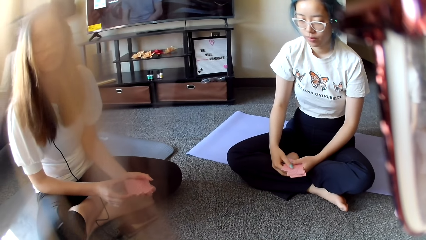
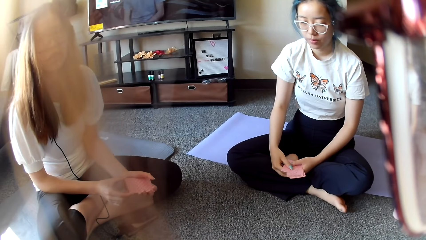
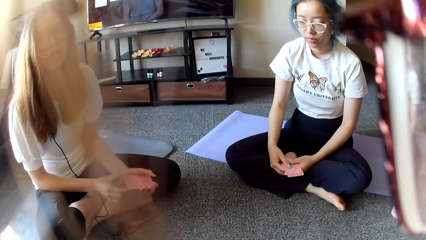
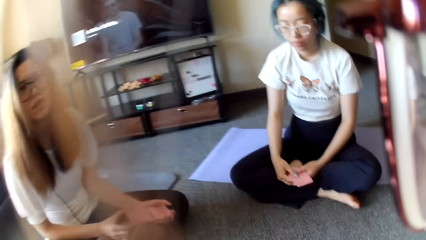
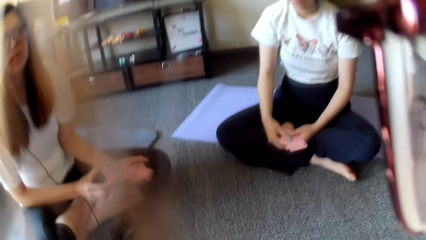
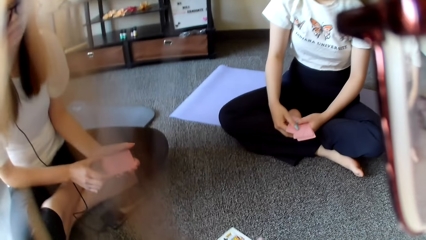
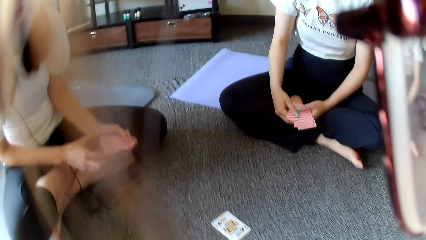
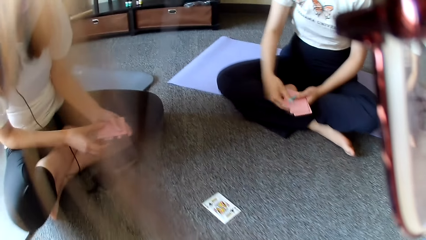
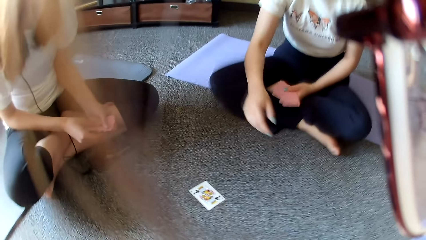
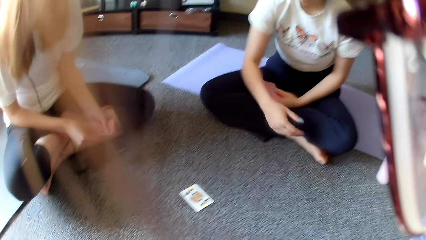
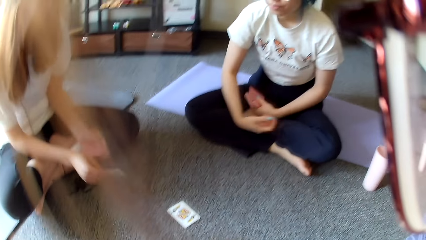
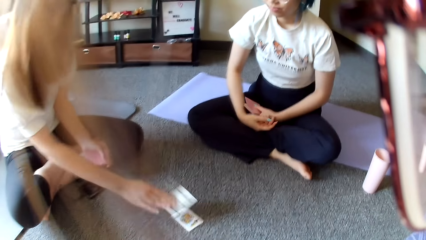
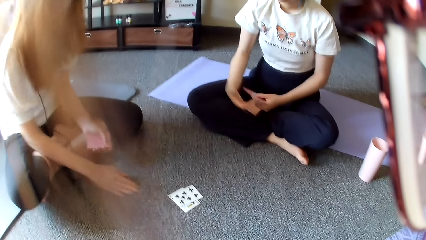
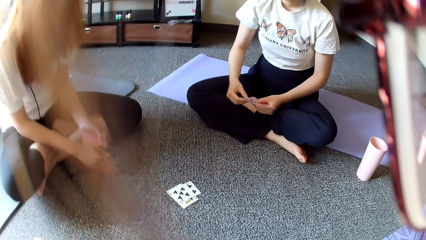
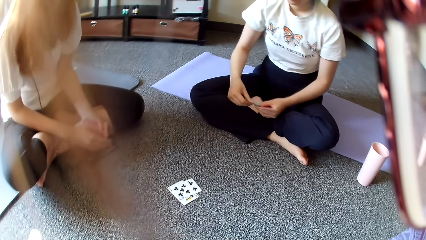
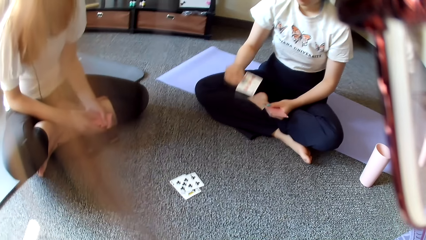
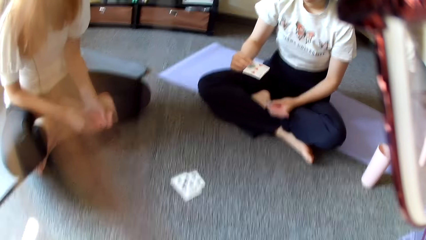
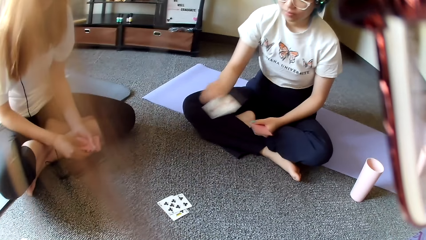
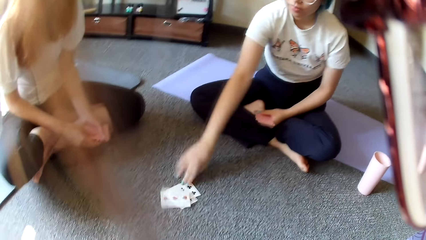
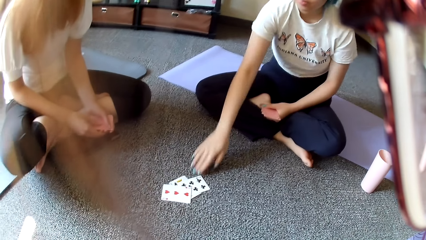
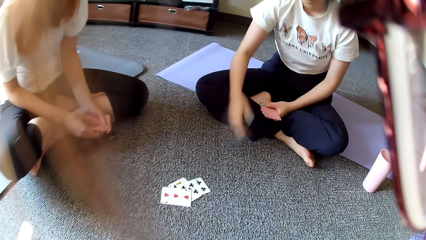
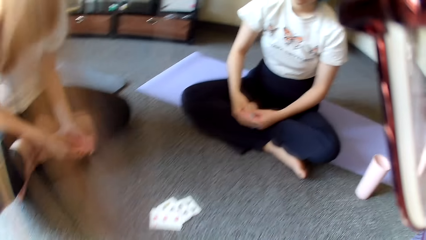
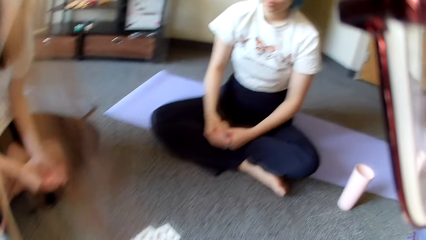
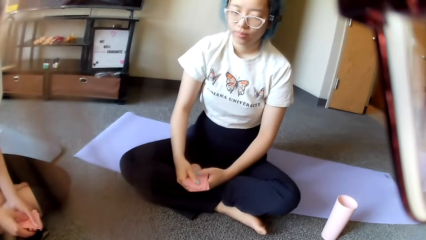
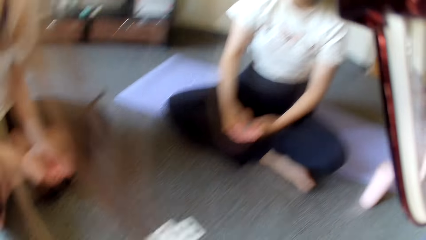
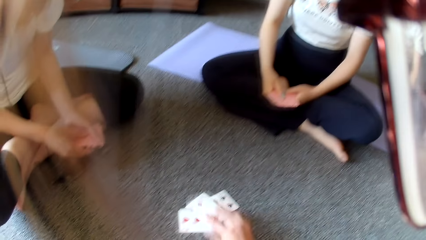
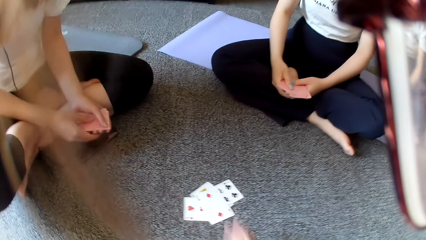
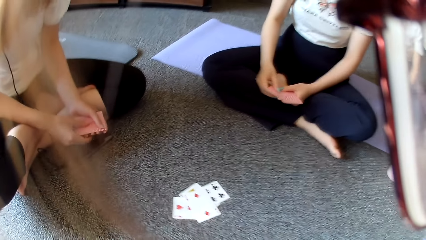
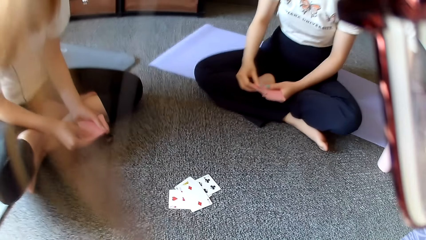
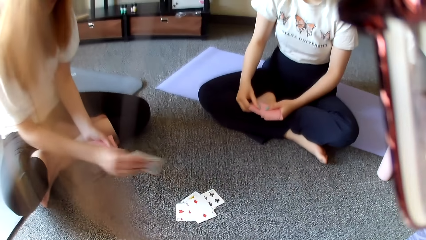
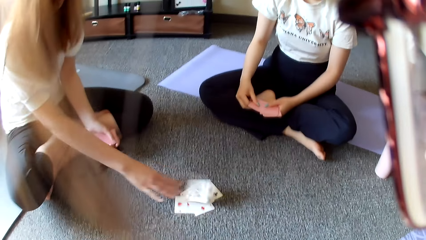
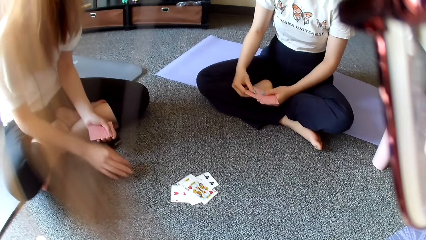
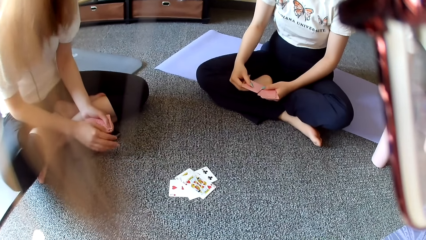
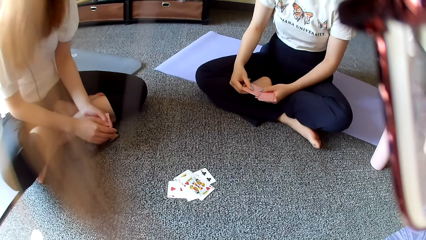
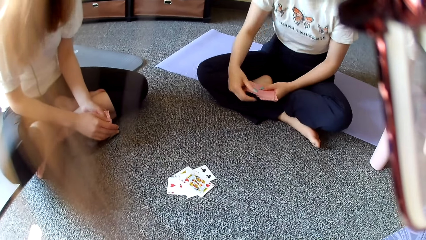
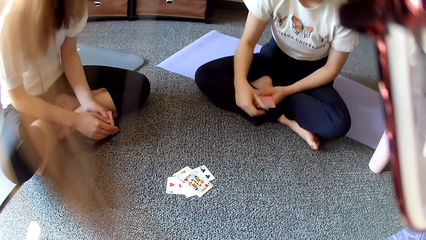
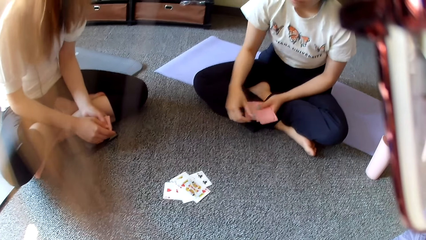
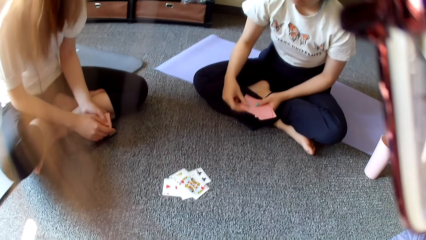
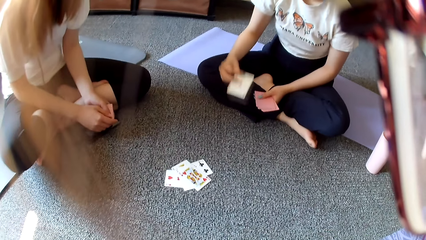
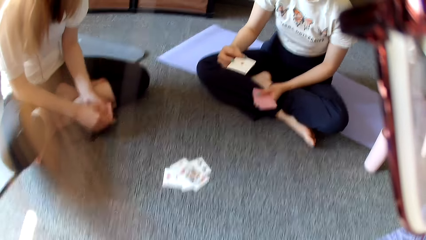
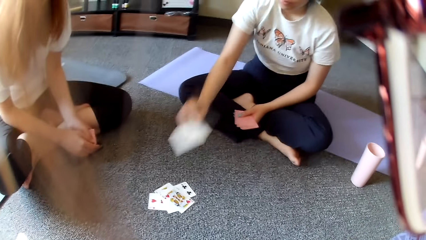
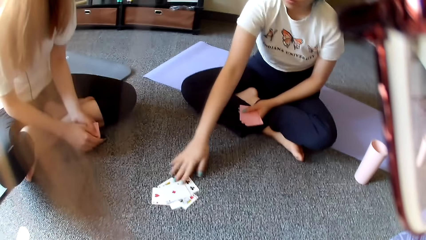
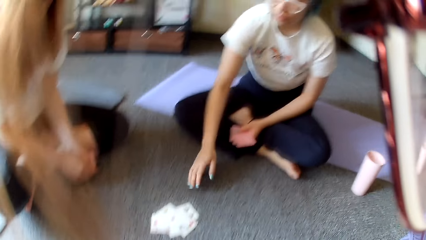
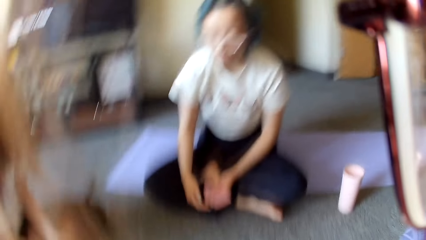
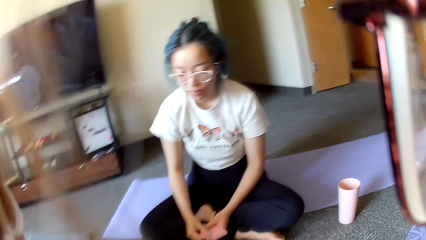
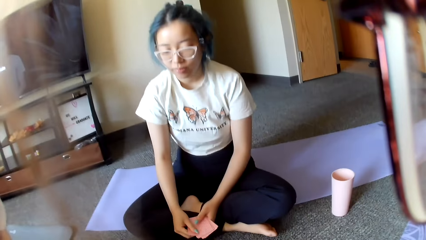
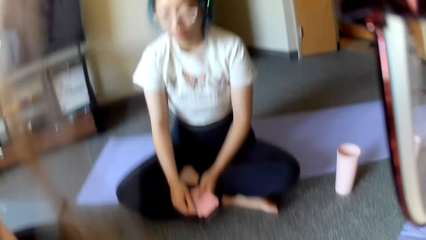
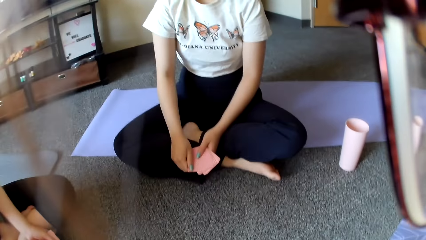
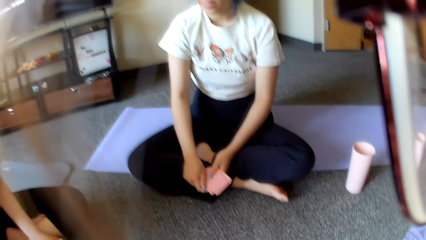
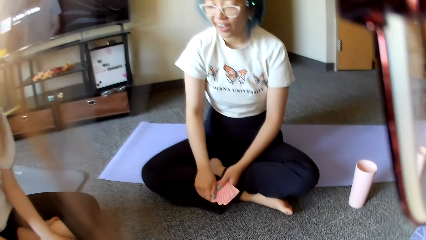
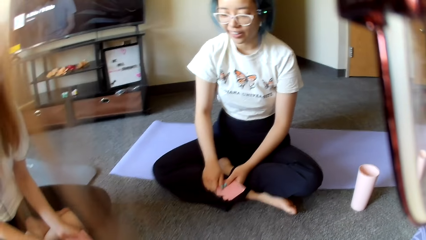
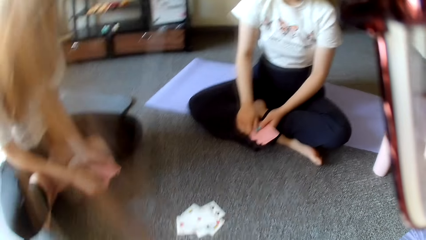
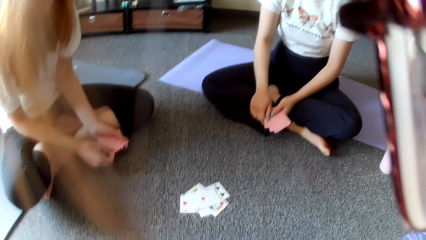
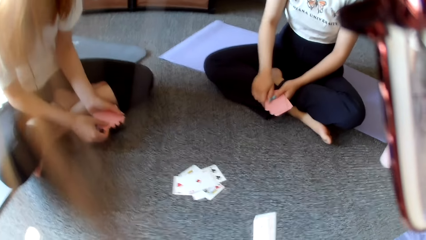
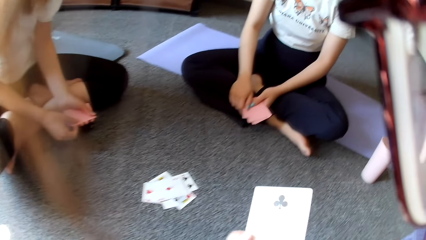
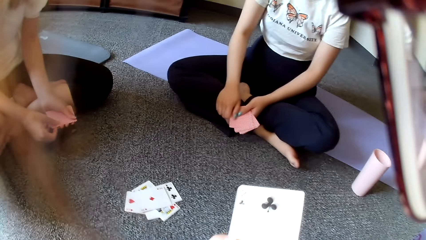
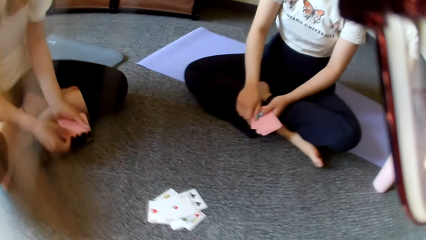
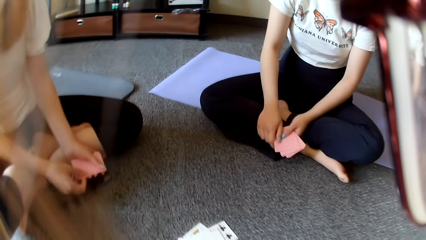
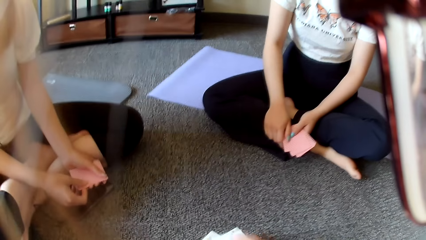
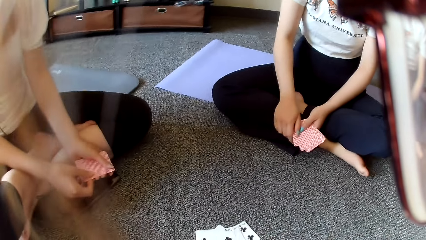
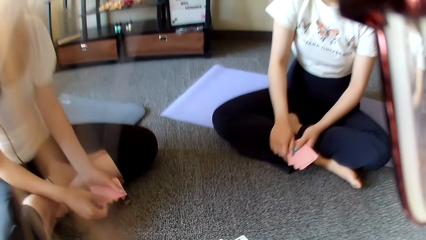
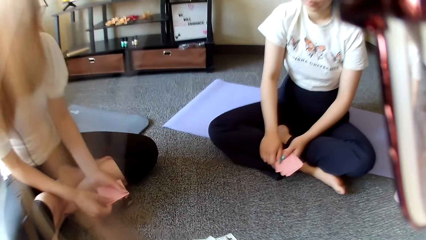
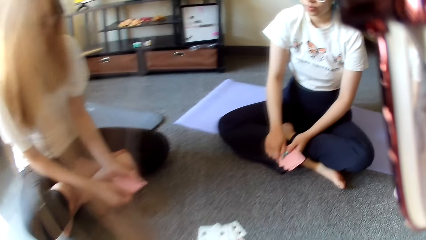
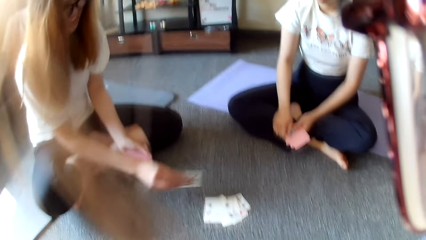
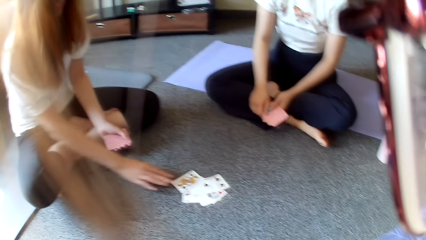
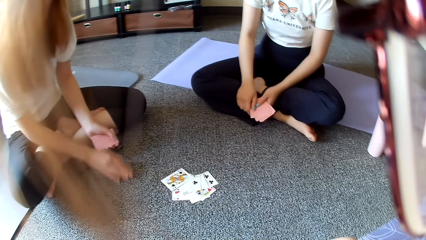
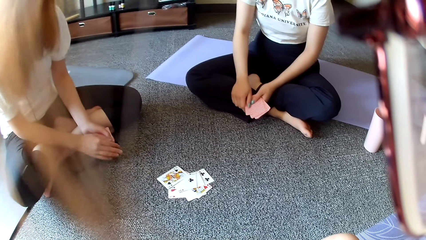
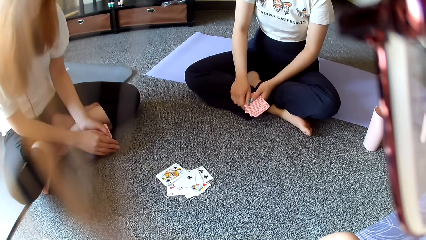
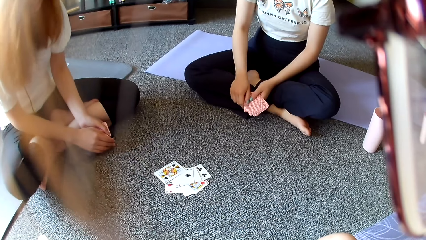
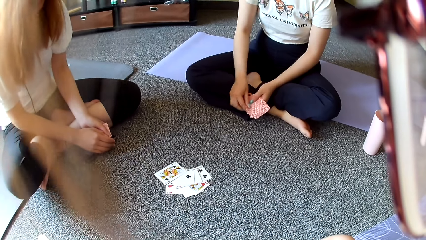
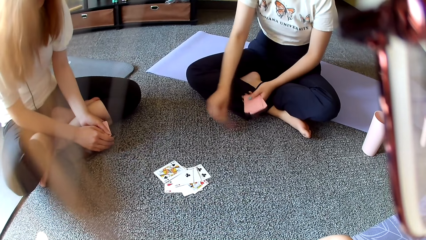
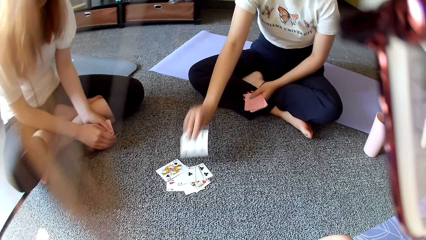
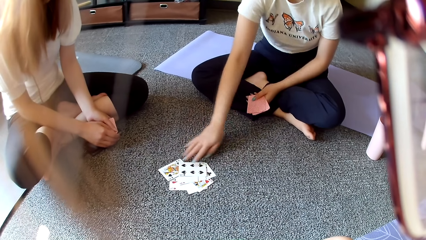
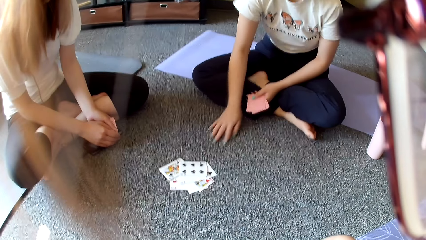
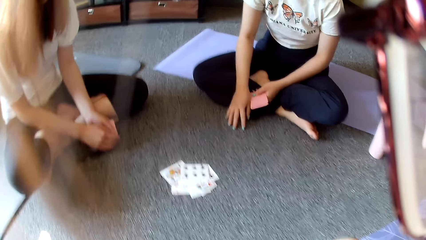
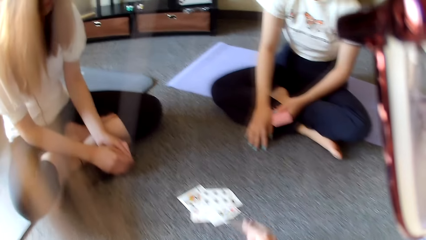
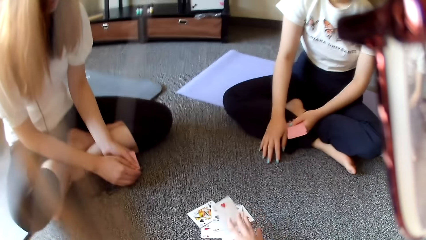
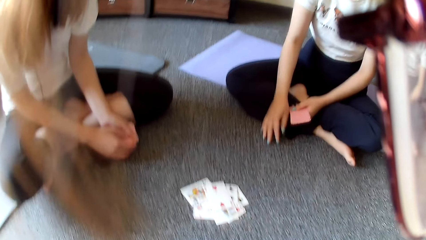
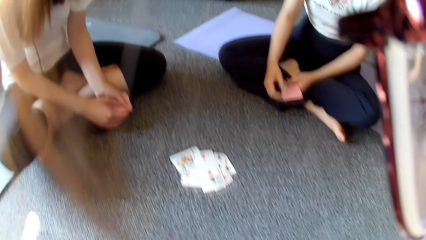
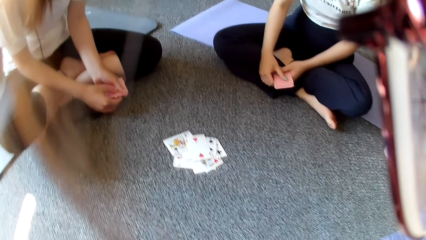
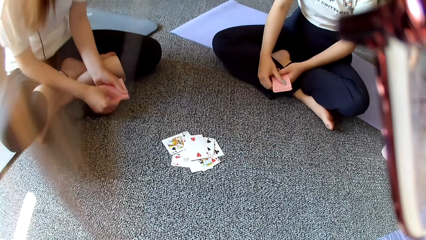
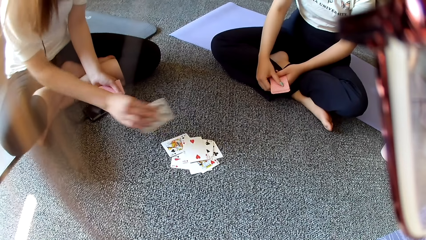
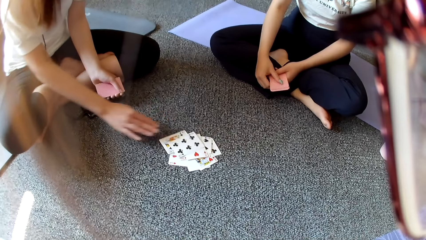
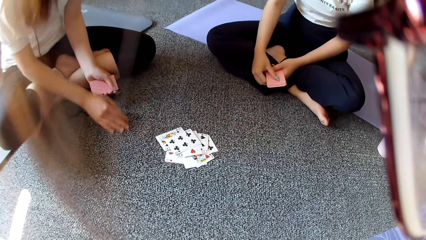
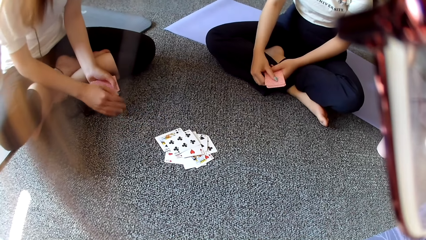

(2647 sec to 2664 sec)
A woman scratches her hand. Another woman places a card on the floor. The first woman places a card on the floor. The camera wearer places a card on the floor. The other woman places a card on the floor. The first woman places a card on the floor. The camera wearer plays poker. The other woman places a card on the floor. The first woman places a card on the floor. The camera wearer places a card on the floor.
